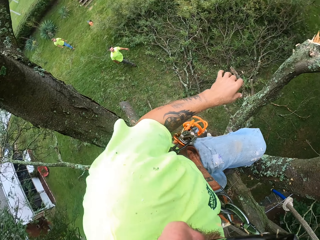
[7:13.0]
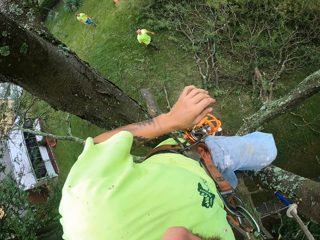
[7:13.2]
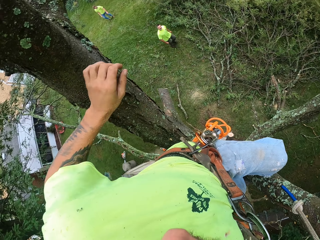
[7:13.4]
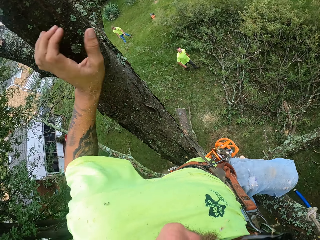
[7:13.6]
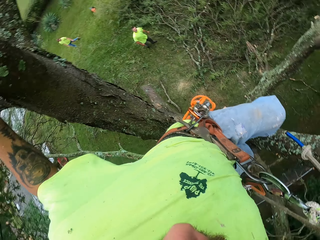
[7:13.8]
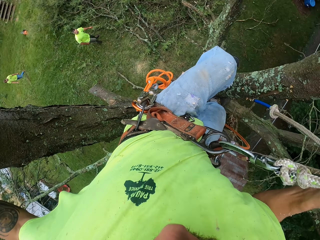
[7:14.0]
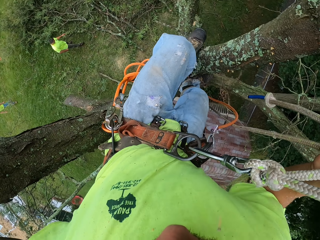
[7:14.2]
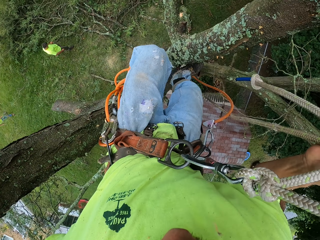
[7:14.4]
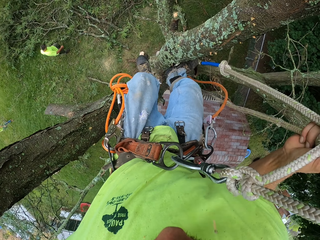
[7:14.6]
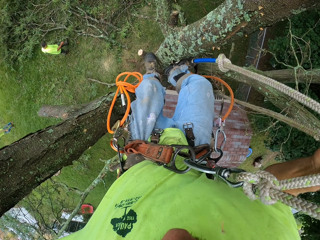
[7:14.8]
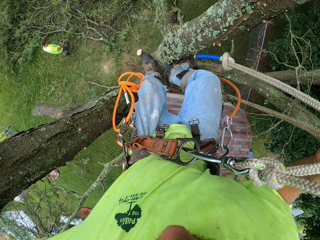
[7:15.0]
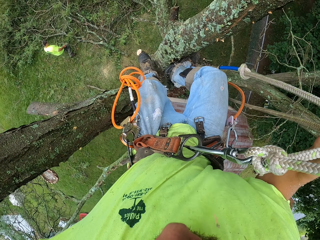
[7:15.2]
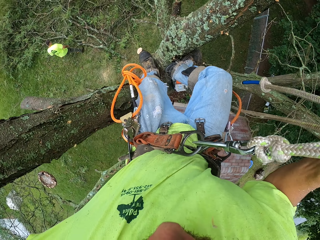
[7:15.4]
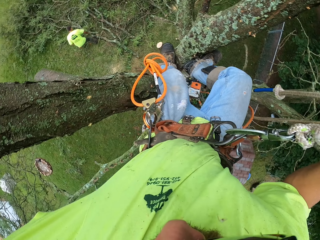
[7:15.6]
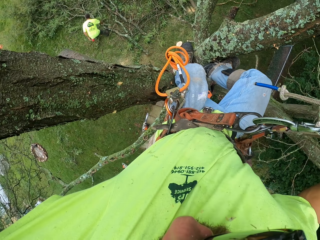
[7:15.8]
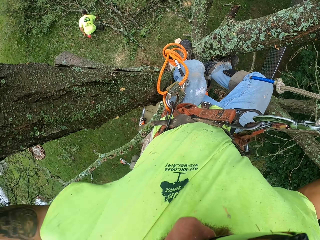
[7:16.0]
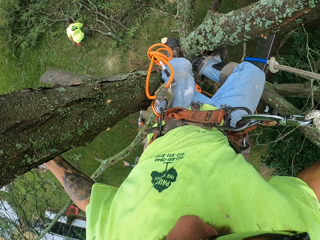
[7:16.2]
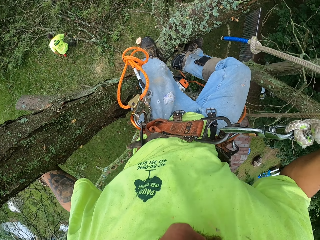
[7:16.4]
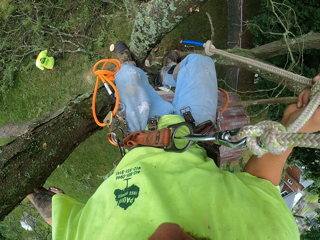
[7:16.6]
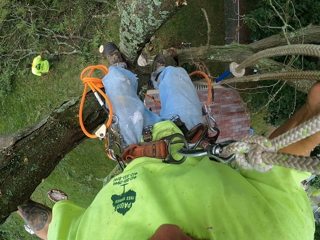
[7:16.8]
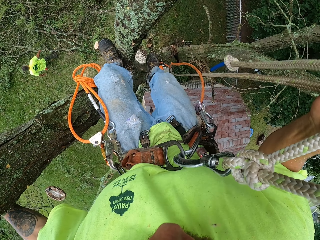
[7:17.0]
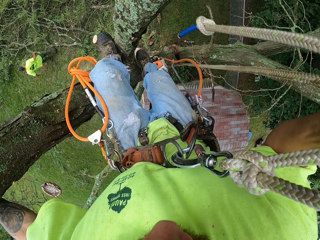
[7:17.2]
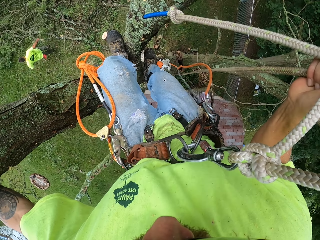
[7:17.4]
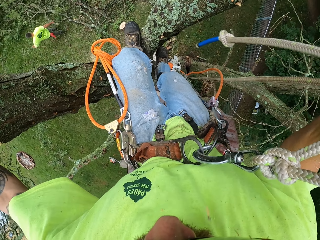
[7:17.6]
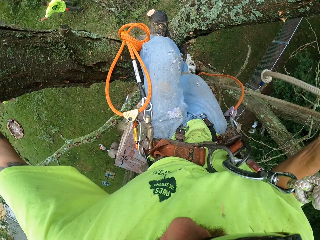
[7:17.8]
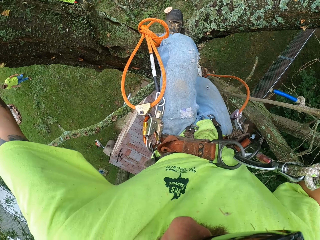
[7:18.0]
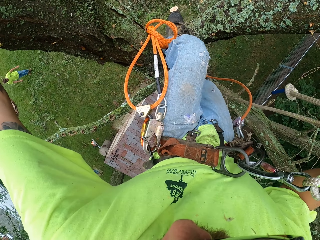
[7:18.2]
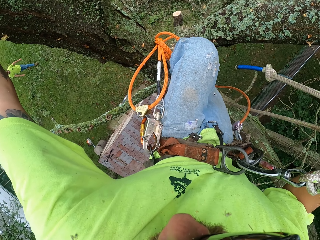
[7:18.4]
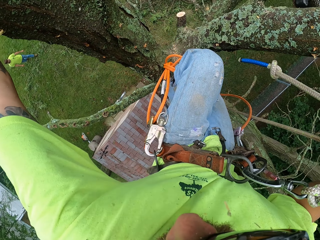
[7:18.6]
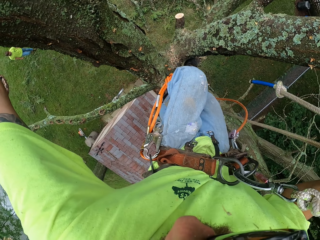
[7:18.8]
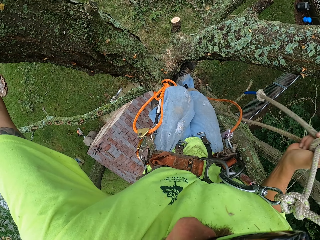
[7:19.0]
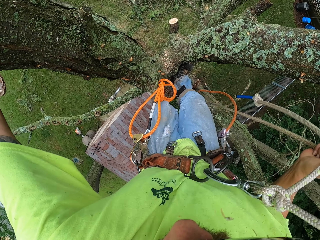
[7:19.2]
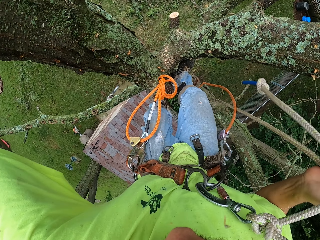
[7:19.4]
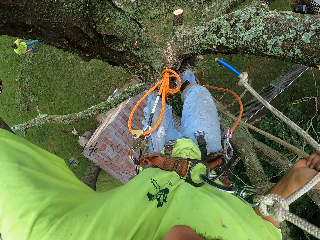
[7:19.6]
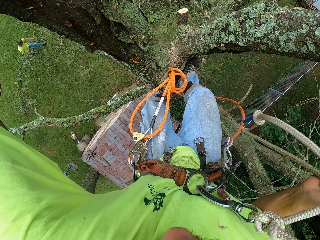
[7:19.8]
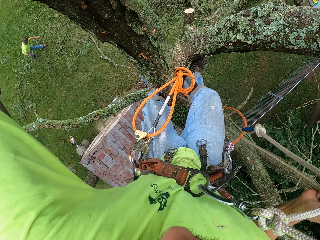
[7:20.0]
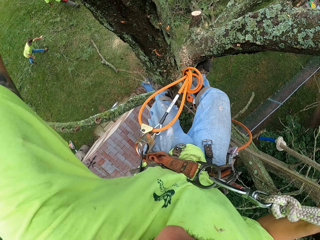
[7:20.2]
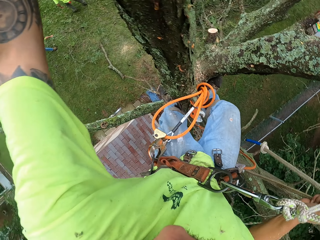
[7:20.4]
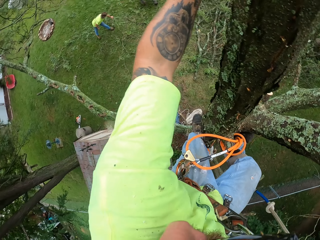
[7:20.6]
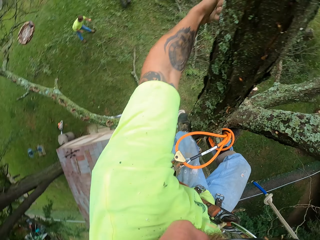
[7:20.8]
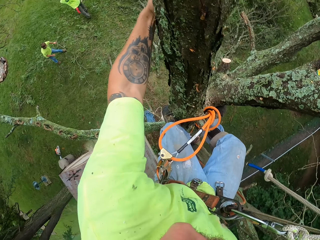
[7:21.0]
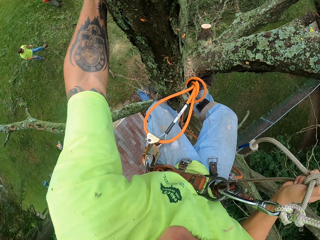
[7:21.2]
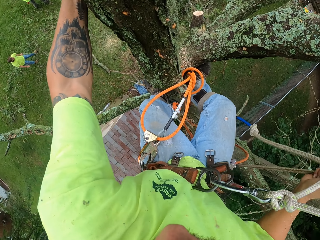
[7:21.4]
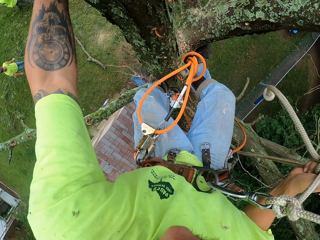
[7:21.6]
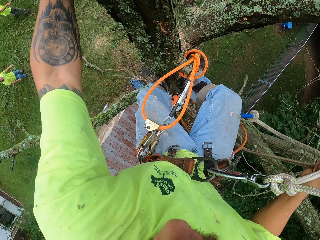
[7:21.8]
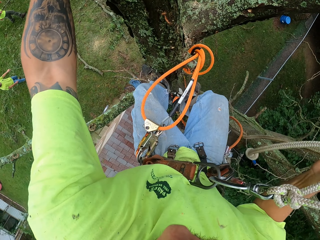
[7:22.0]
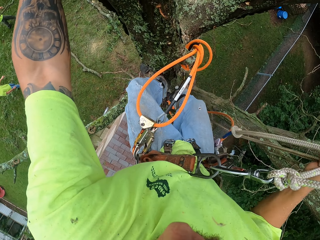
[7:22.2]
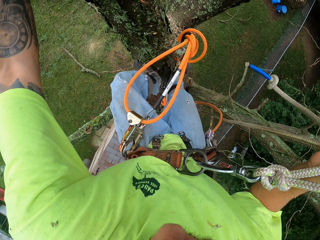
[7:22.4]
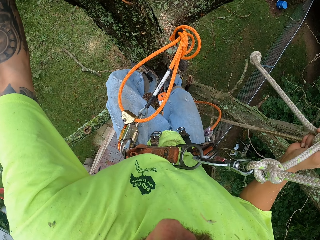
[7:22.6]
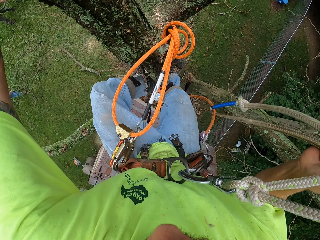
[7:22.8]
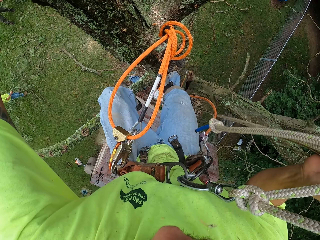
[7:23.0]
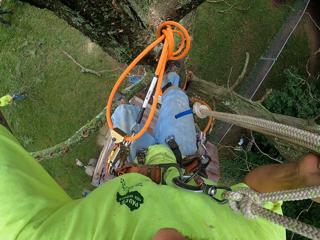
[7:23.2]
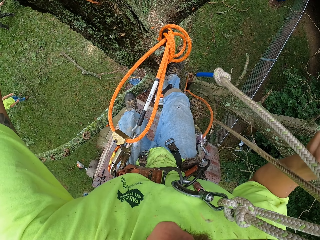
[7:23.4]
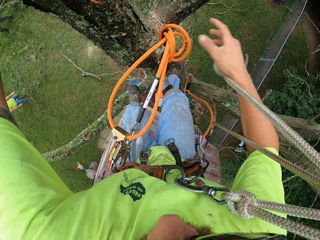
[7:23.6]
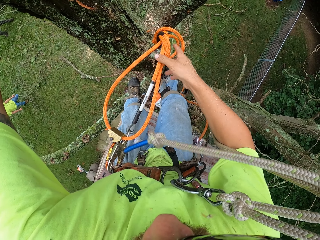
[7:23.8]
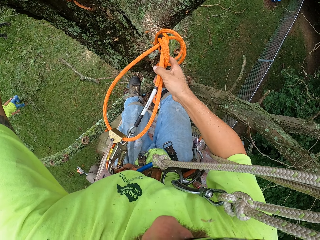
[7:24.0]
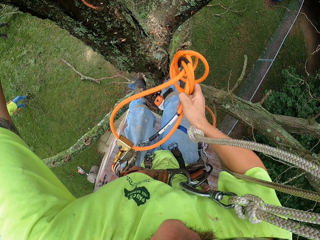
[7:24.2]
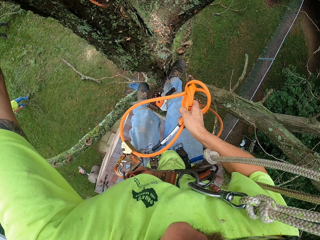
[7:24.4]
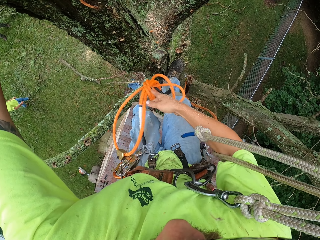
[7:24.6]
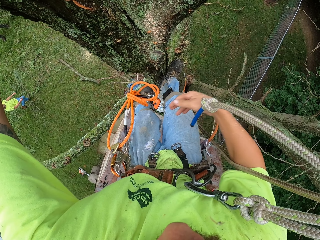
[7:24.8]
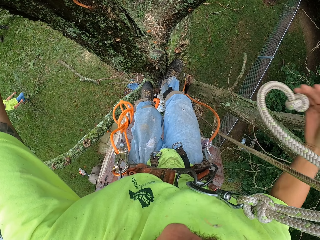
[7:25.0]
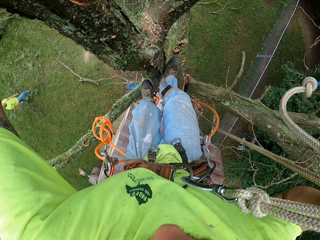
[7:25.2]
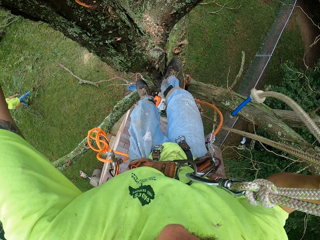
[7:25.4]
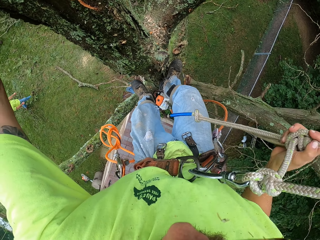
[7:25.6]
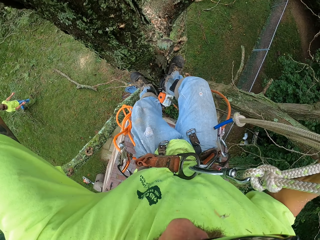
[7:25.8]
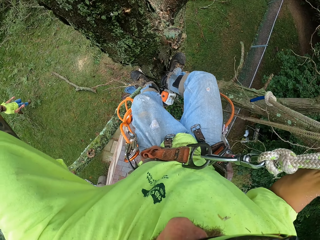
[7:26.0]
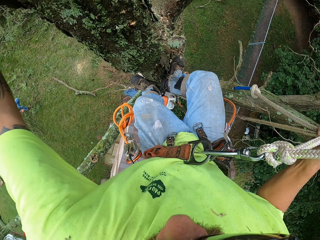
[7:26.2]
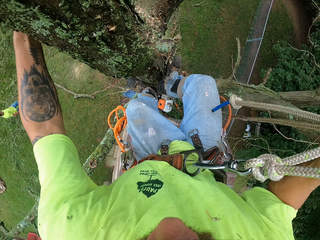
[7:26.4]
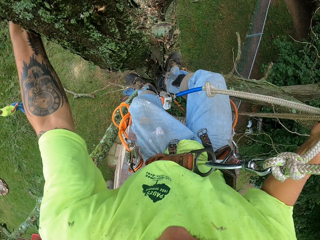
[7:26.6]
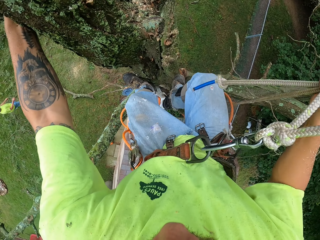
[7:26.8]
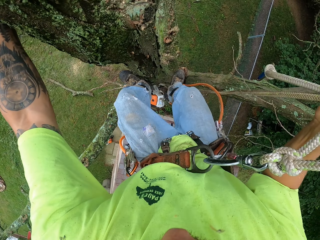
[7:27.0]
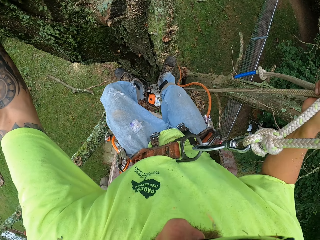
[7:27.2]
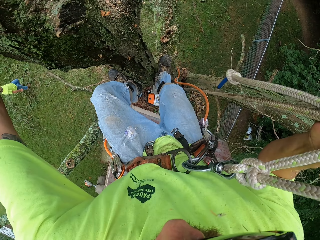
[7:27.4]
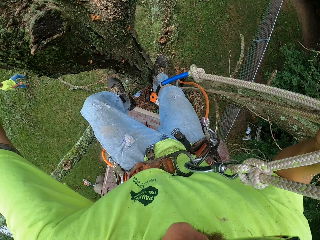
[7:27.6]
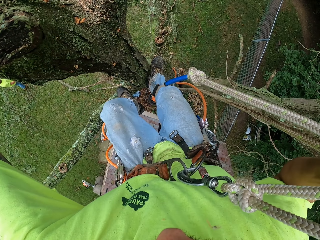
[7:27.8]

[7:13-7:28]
The camera wearer climbs down the tree with his left hand on a branch of the tree. He drops the orange rope from the tree with his right hand. He climbs down the tree with his left hand on a branch of the tree. He pulls down the rope knot with his right hand.

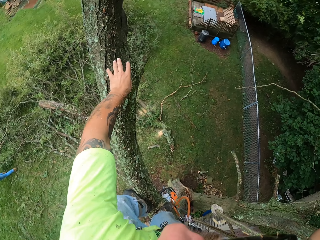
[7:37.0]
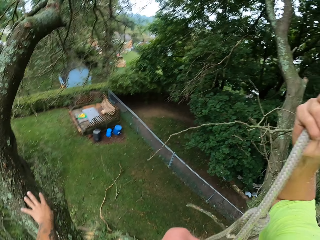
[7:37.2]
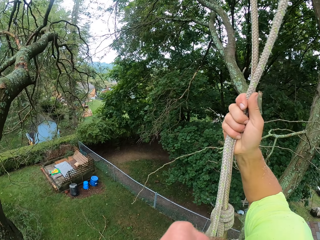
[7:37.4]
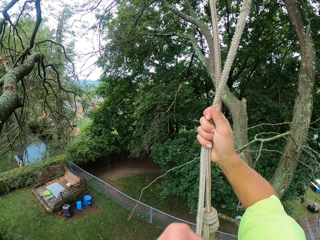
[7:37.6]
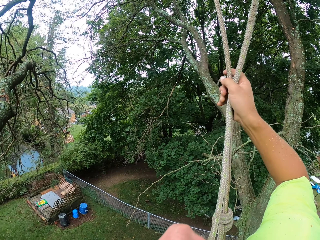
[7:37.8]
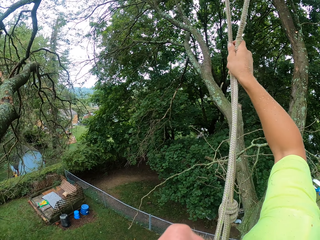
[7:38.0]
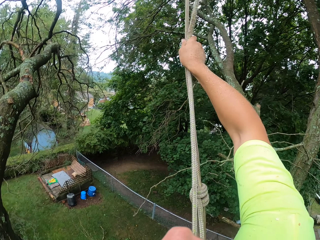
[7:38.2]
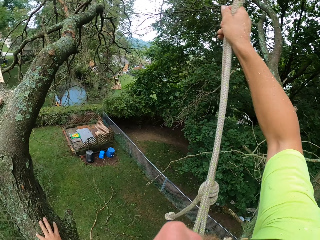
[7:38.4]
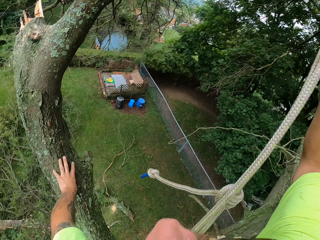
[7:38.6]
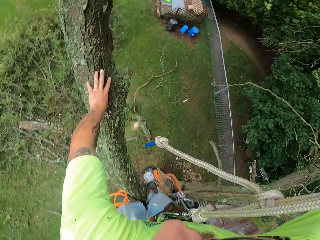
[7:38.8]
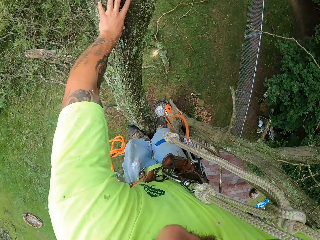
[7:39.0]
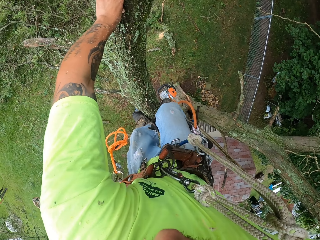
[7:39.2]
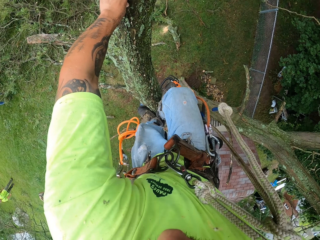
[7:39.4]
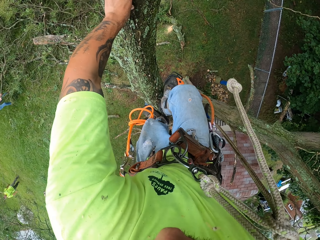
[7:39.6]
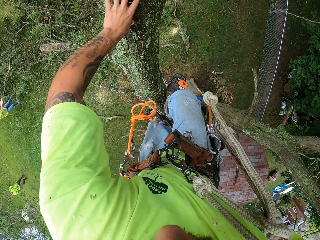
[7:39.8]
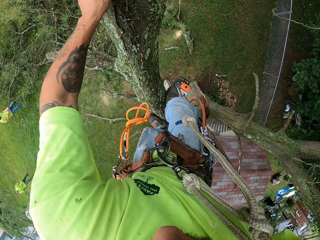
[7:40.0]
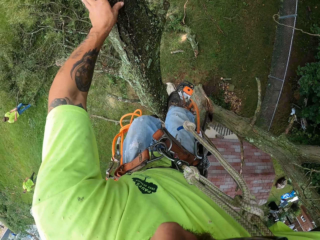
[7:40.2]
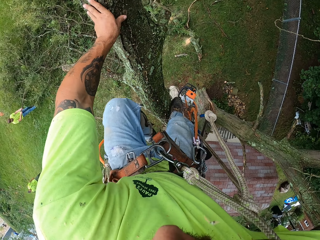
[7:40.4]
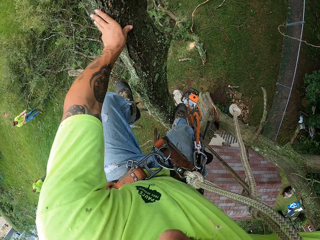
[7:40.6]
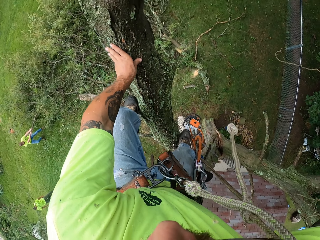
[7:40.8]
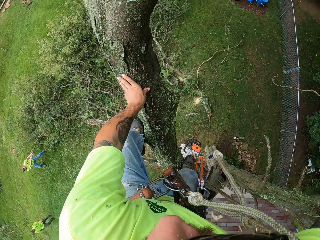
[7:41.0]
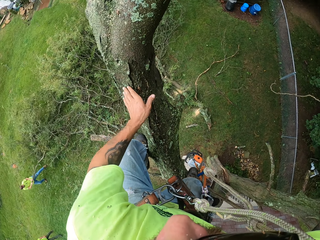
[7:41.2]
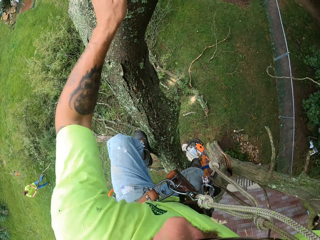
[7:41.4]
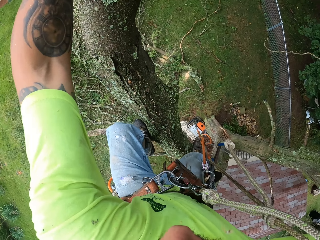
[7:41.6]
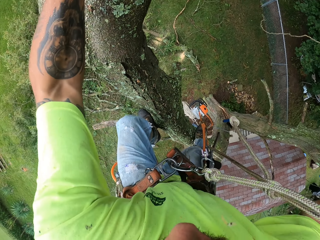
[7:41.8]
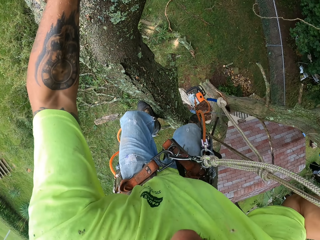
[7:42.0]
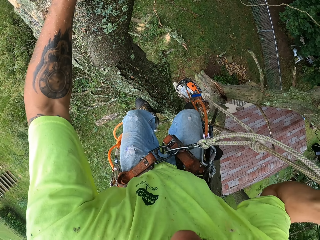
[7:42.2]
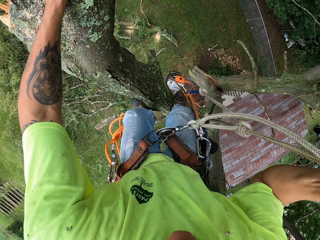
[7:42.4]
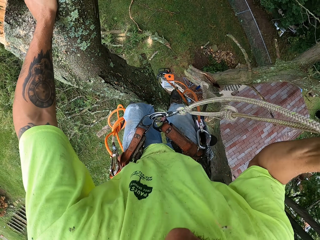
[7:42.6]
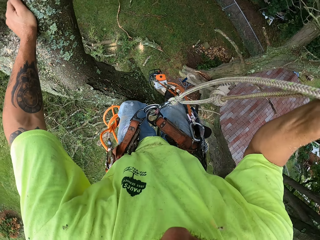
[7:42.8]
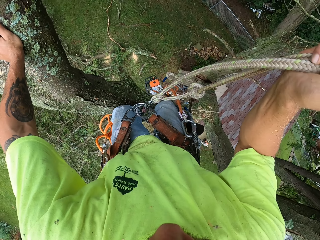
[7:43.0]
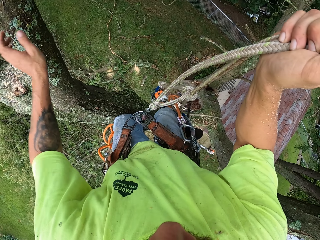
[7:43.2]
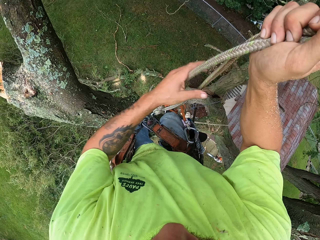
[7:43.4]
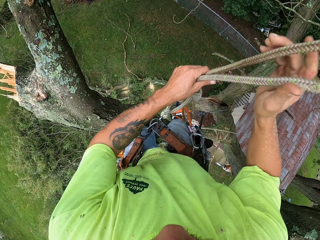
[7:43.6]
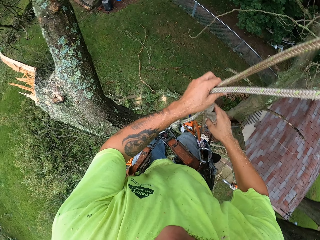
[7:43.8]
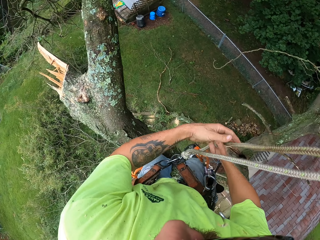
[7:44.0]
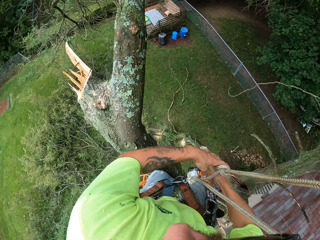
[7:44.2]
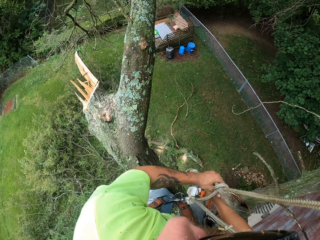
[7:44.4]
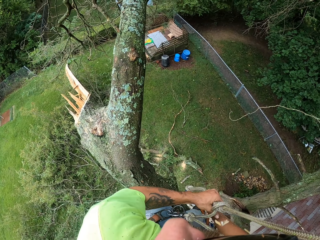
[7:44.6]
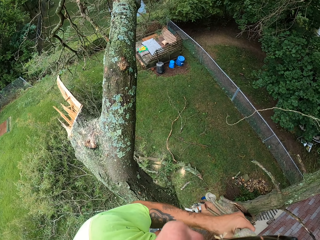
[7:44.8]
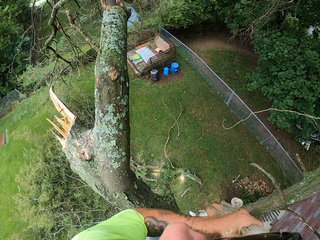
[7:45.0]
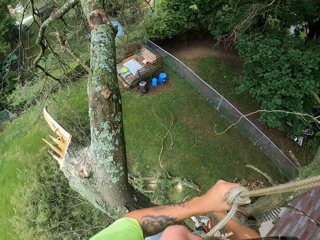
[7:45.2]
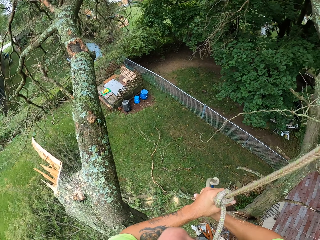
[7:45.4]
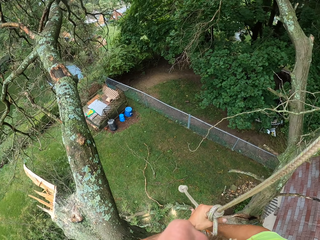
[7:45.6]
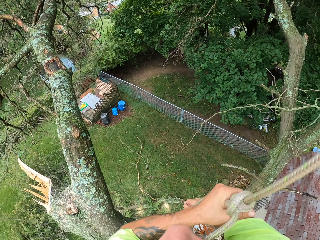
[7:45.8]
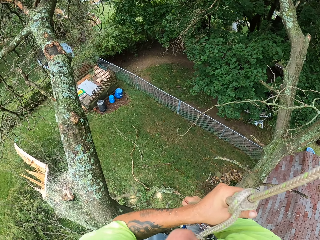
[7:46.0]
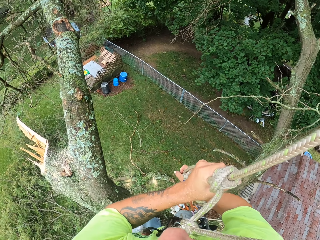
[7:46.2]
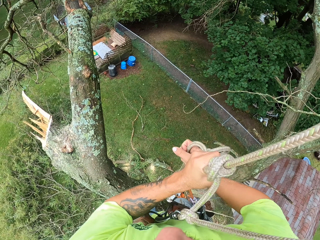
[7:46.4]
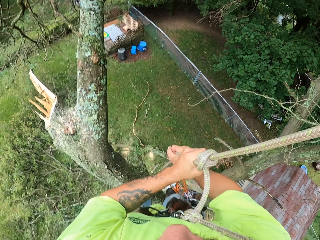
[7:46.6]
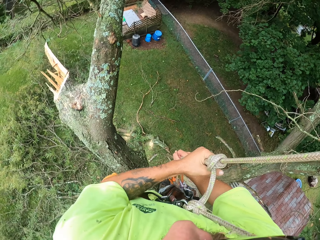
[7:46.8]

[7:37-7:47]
The camera wearer adjusts the rope with his right hand. He climbs up the tree. He grabs the rope with his left hand. He pushes the rope knot up with his left hand. He pulls the rope.
